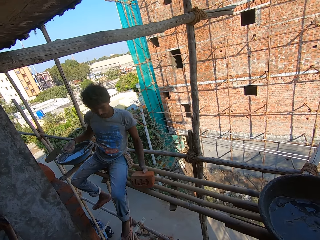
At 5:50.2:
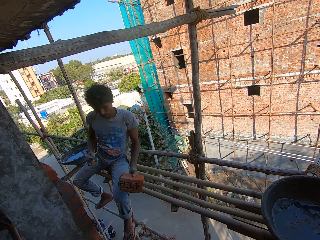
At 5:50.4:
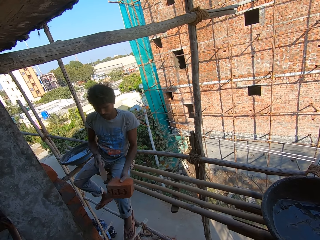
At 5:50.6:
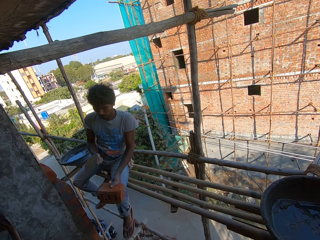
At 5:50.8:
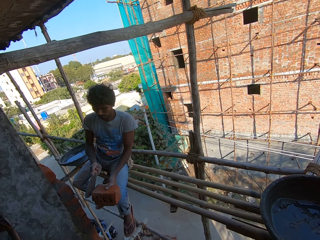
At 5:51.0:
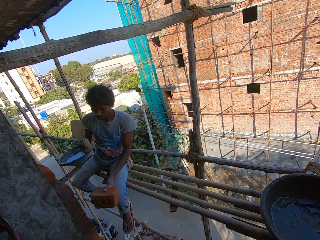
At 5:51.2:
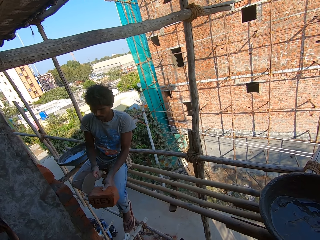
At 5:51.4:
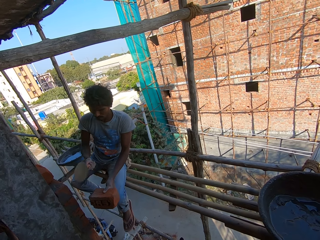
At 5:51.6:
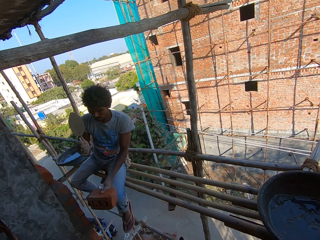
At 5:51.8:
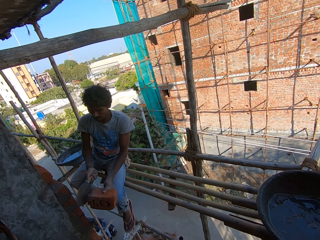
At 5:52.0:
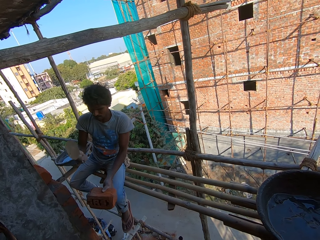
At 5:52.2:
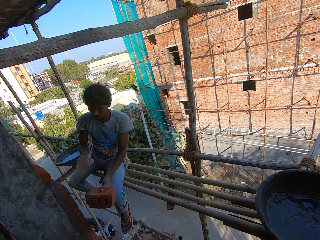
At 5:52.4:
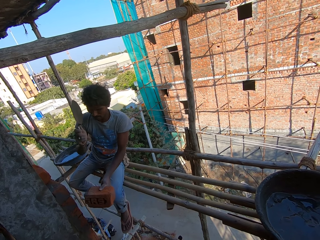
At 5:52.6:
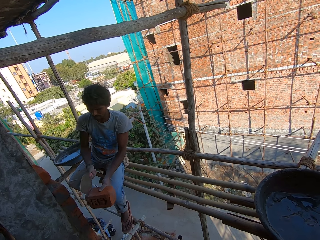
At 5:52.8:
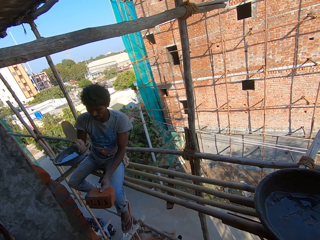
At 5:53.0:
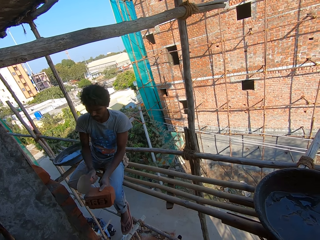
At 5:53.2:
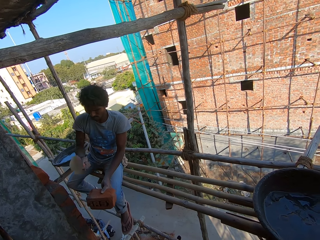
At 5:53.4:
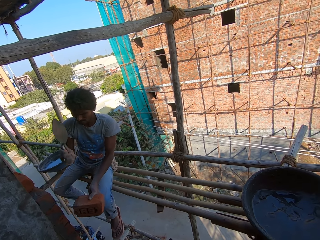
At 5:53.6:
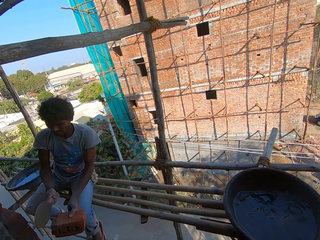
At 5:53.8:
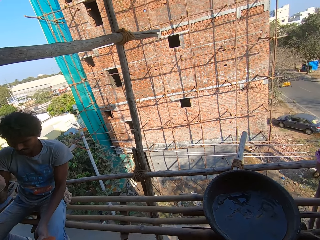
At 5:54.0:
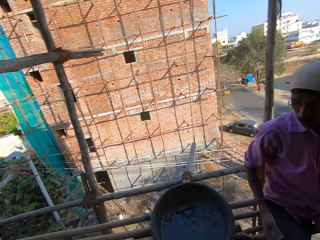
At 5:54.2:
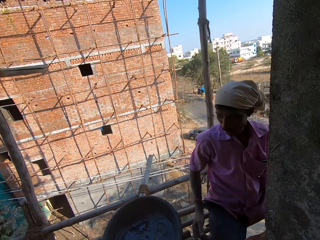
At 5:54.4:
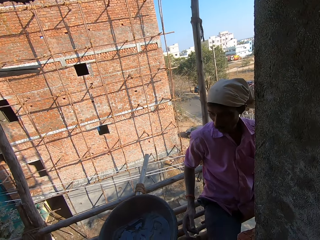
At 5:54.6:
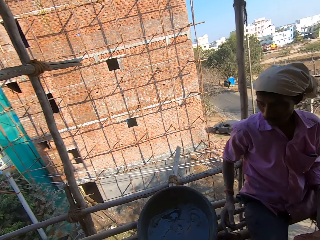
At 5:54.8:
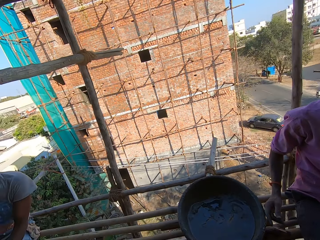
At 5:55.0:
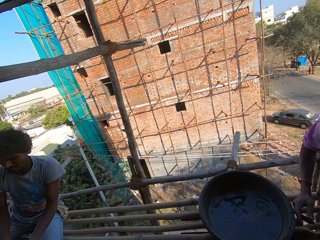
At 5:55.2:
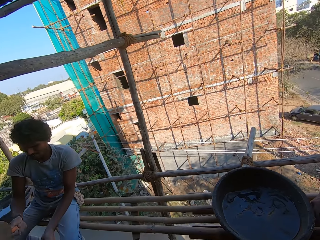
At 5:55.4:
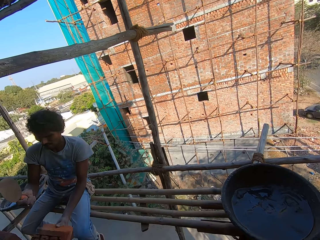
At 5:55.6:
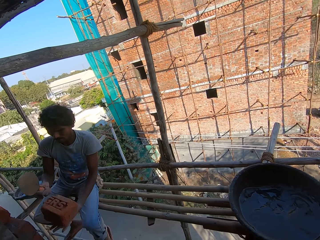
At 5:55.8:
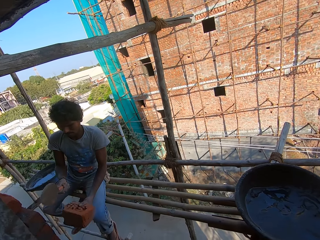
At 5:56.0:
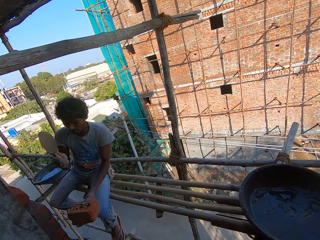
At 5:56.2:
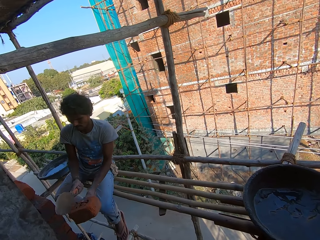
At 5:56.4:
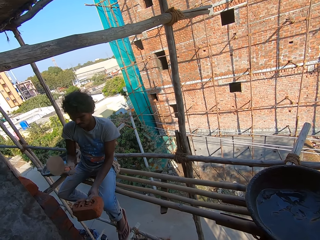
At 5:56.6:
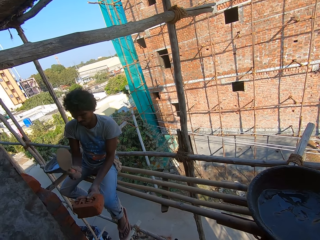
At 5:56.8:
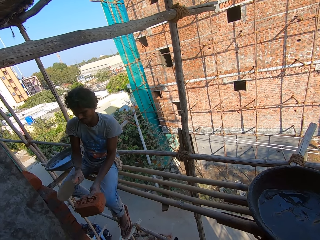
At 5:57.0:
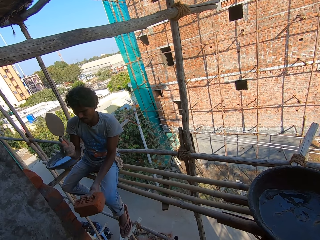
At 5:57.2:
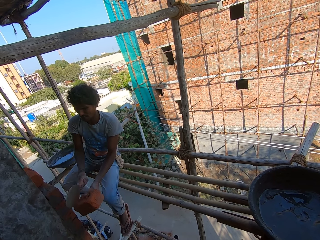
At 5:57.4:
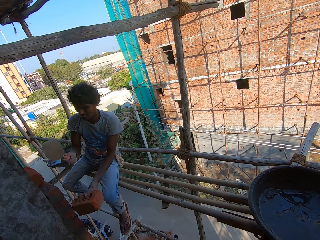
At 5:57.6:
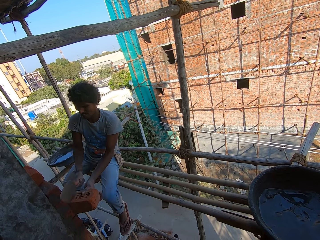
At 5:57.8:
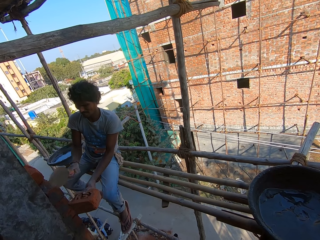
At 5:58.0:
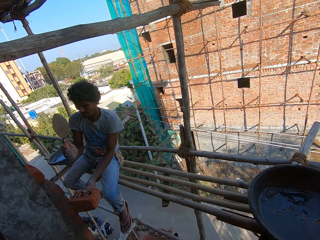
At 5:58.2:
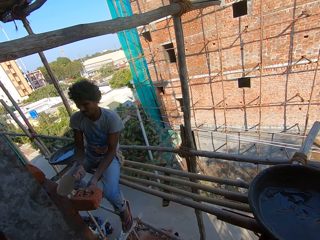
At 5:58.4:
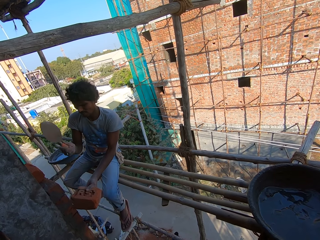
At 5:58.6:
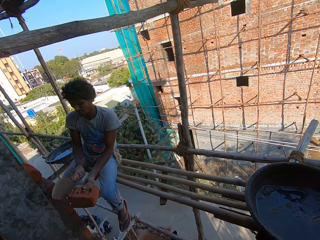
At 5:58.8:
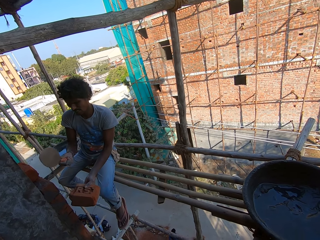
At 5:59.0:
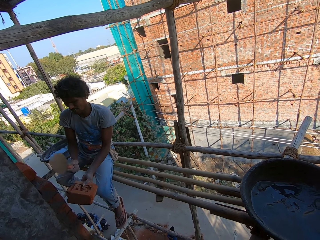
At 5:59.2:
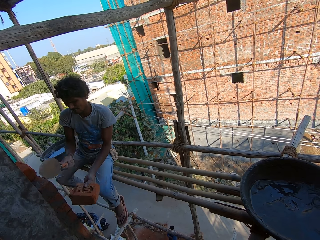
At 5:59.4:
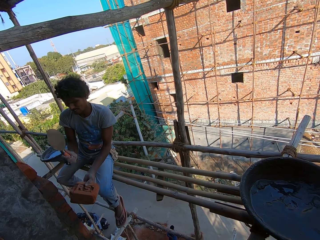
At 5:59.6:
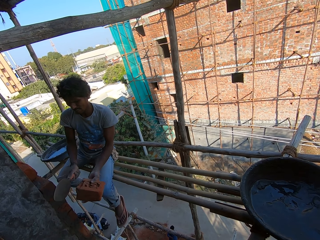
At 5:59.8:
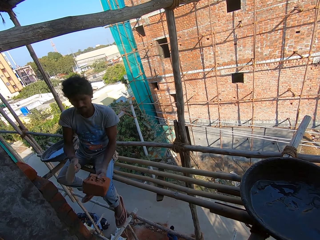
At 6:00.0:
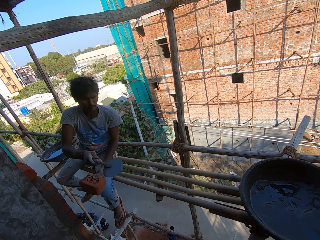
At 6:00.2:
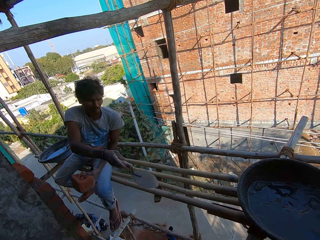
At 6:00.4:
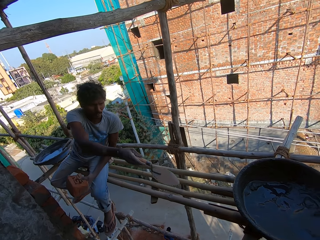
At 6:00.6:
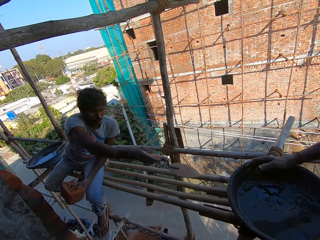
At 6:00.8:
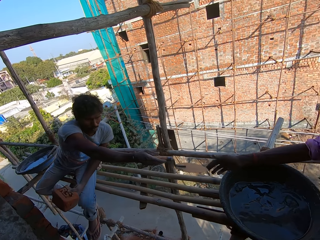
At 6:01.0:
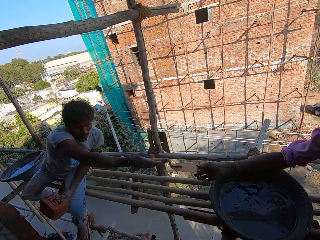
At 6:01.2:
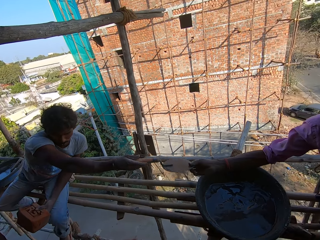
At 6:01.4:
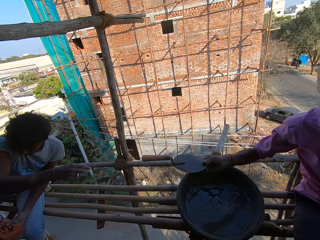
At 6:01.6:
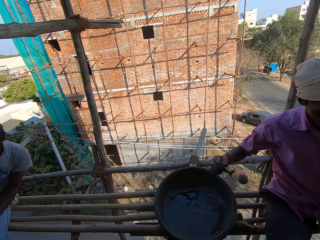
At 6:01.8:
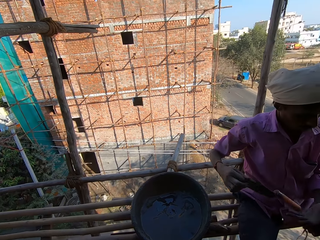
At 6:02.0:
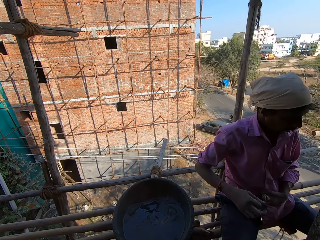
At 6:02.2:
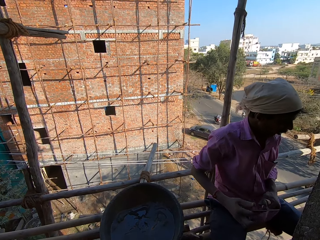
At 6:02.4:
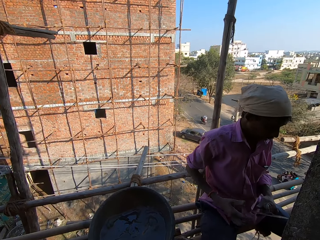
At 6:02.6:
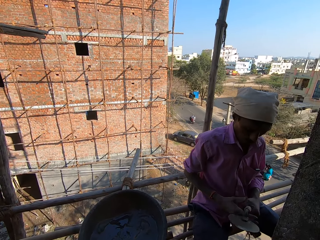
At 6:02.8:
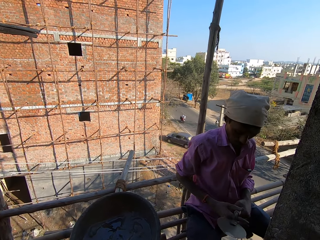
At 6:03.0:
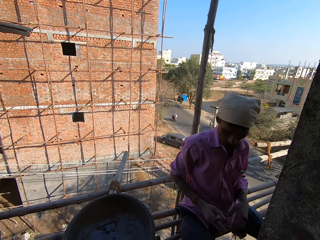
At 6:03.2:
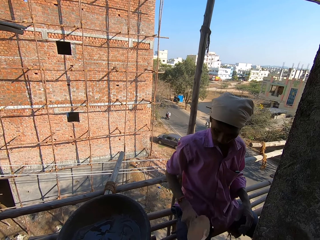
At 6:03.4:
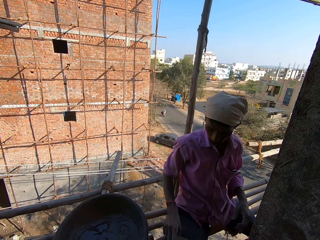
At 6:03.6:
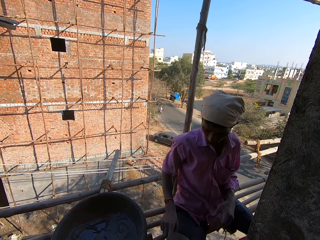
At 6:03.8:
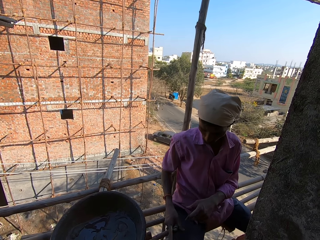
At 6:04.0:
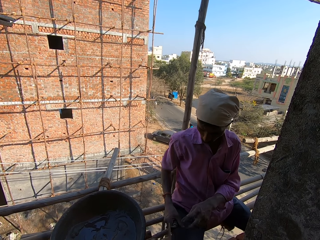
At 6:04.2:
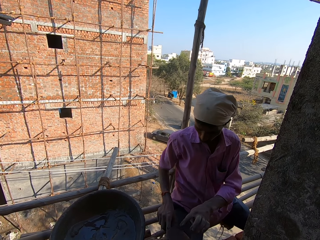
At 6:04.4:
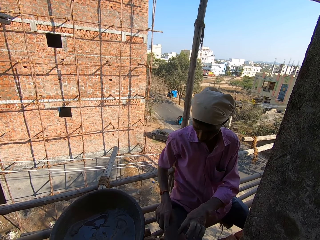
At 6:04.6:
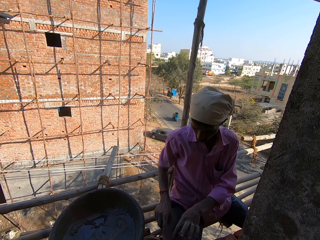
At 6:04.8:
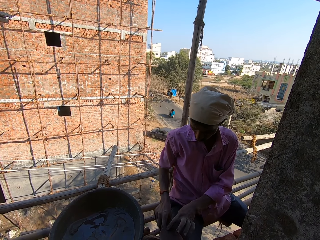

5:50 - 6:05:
A man scrapes cement from the cement spoon. The man hits the brick. The camera wearer looks around. The first man gives the cement spoon to another man.

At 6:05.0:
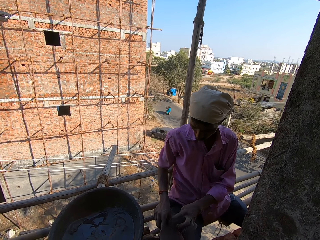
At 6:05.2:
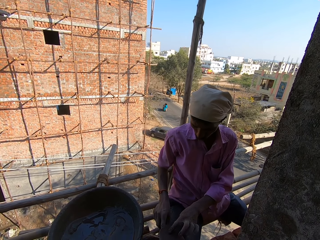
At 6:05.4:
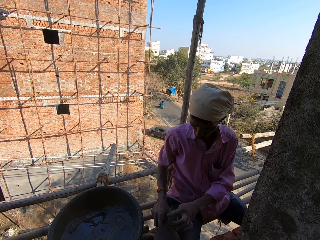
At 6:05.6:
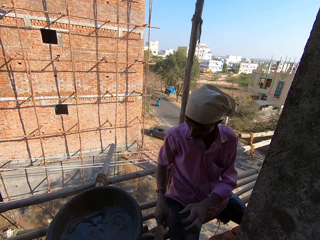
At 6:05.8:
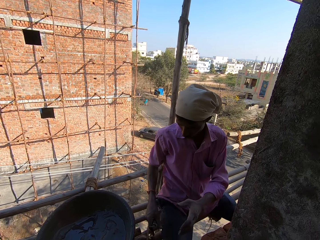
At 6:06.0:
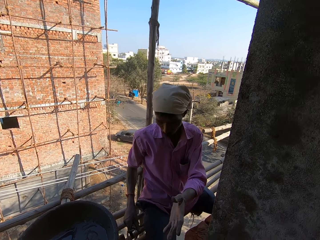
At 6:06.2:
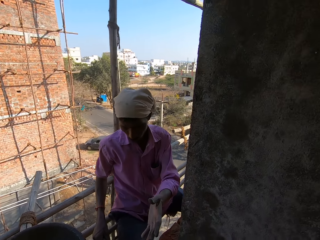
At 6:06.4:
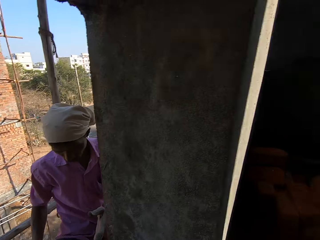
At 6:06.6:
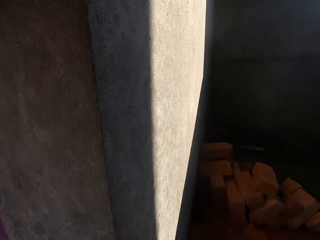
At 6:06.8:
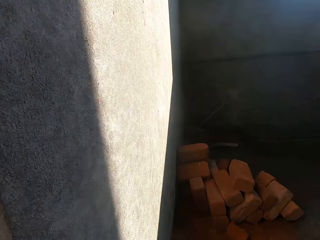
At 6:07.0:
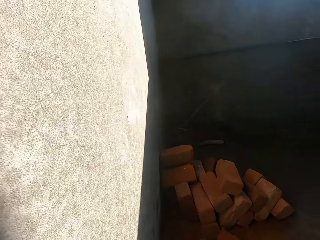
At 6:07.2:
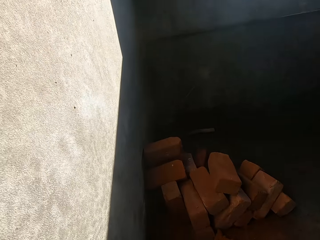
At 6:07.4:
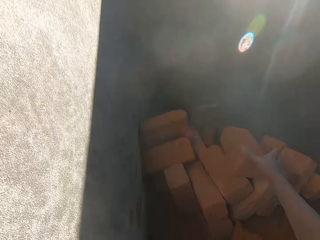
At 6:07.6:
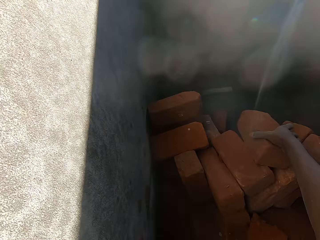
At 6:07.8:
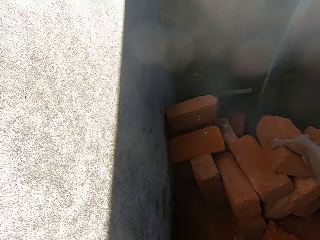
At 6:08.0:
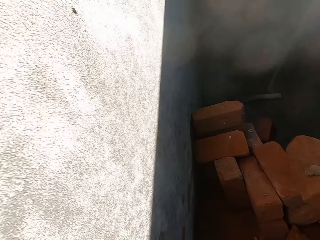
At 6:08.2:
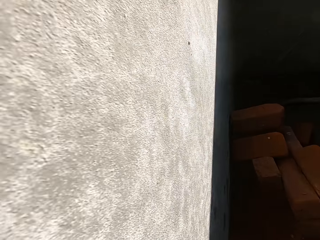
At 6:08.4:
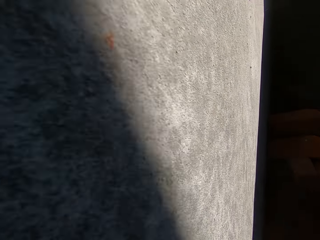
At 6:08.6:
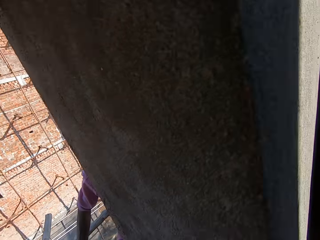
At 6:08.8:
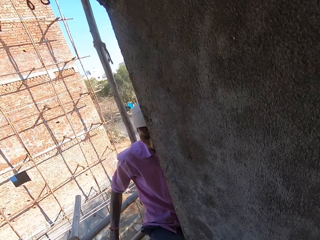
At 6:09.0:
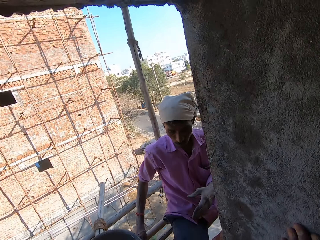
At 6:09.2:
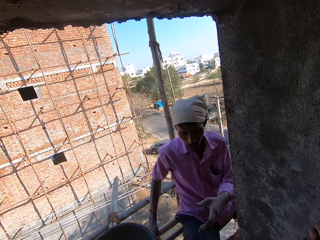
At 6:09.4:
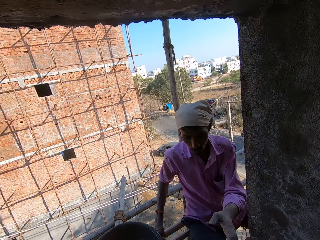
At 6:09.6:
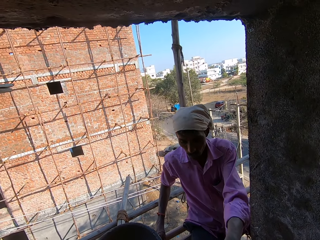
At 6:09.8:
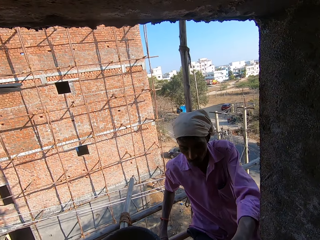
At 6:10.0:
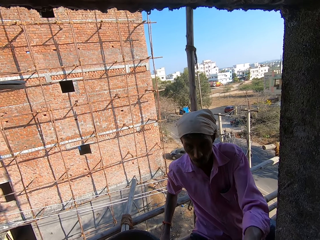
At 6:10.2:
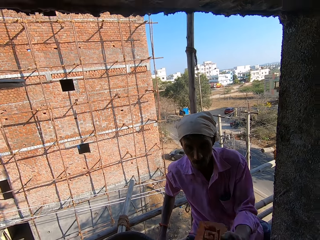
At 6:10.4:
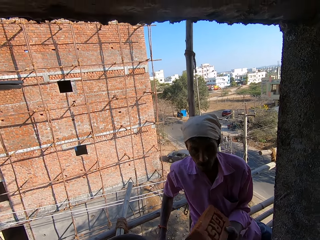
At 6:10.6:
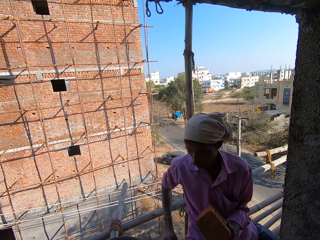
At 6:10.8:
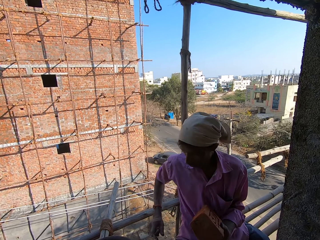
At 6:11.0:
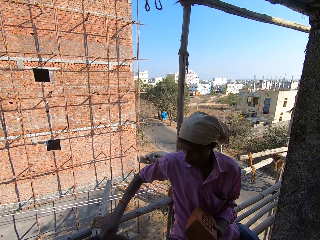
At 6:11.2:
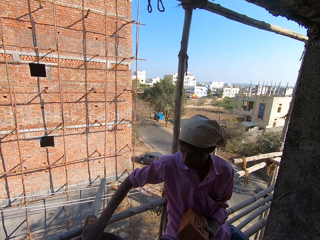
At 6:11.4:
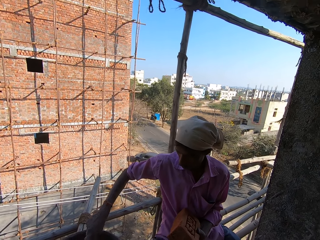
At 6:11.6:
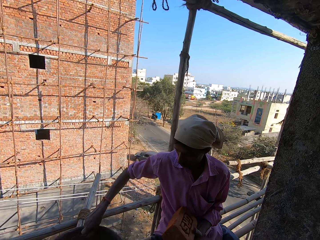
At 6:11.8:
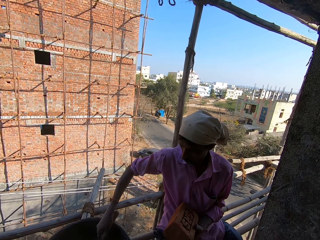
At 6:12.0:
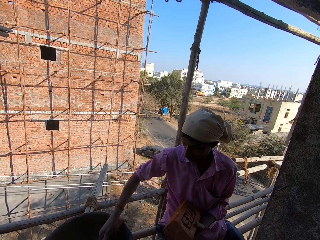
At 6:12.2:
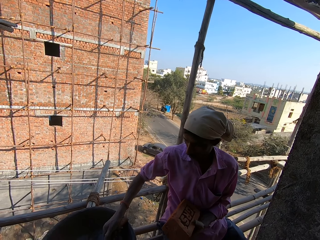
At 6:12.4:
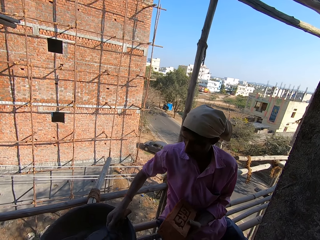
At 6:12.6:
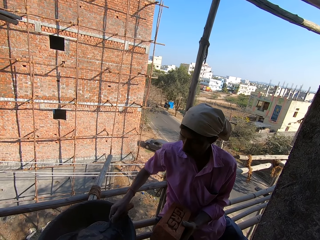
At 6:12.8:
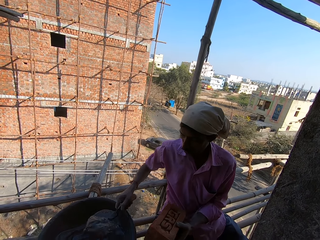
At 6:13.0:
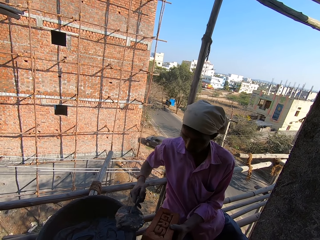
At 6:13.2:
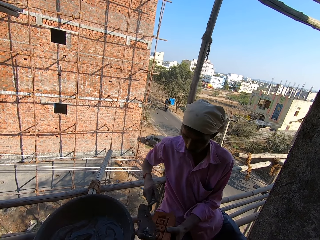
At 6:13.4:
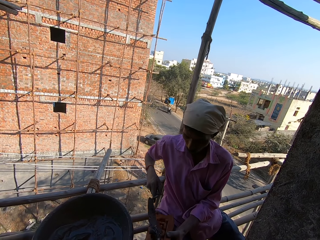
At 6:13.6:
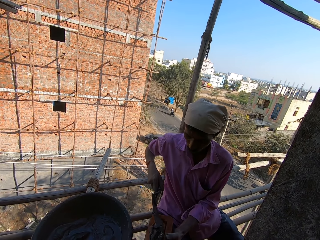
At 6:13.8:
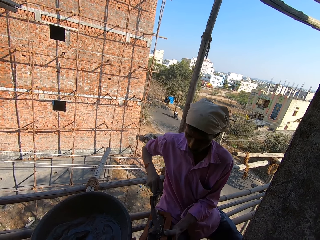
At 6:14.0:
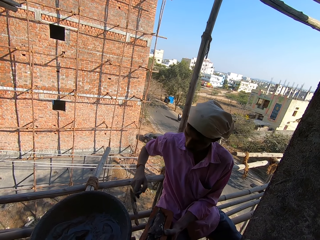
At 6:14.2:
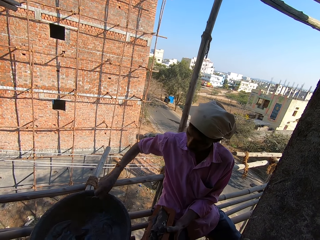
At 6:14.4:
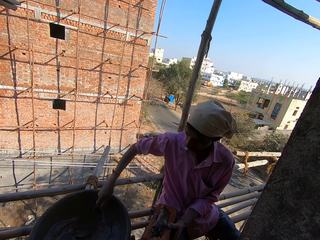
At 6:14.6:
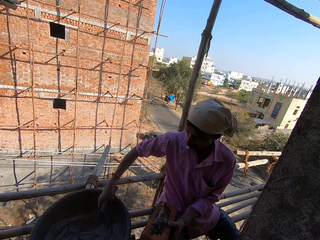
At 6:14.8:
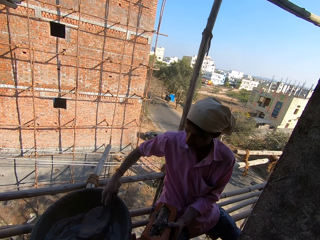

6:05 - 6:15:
The camera wearer picks a brick with his right hand. He hands the brick stone to a man. He talks to the man. The man scoops cement with a cement spoon. The man applies cement on the brick.
